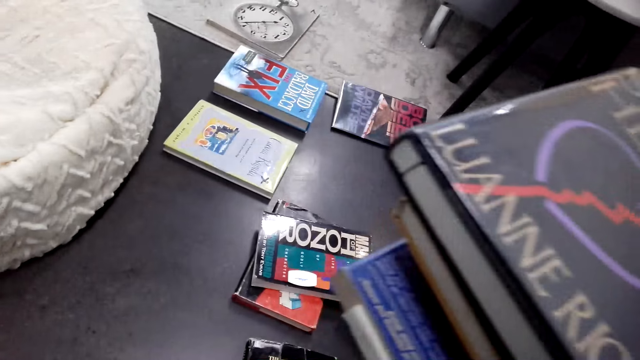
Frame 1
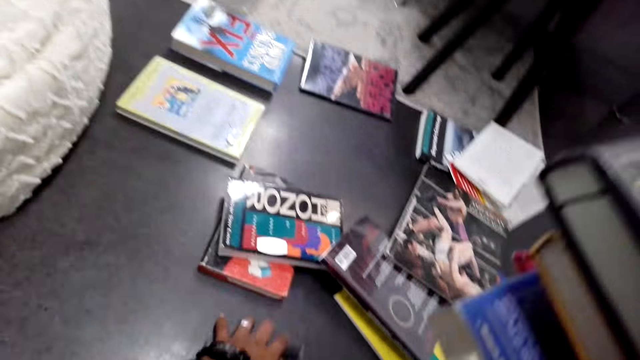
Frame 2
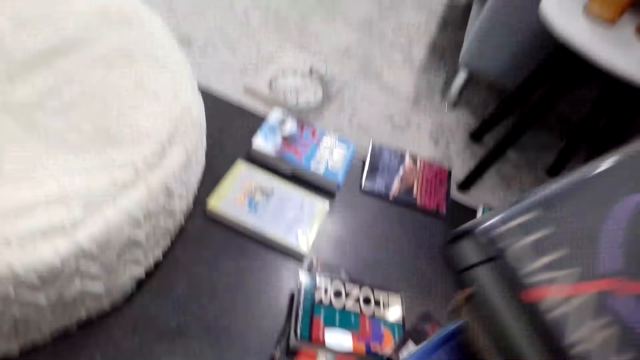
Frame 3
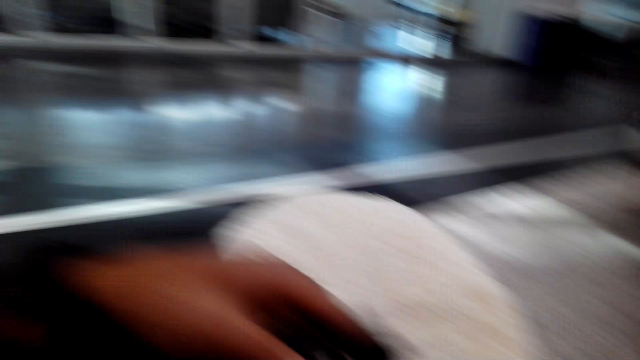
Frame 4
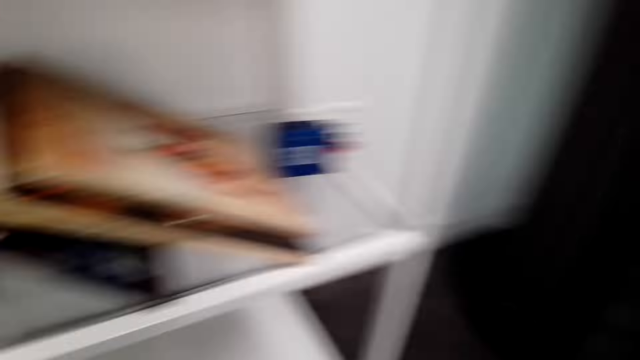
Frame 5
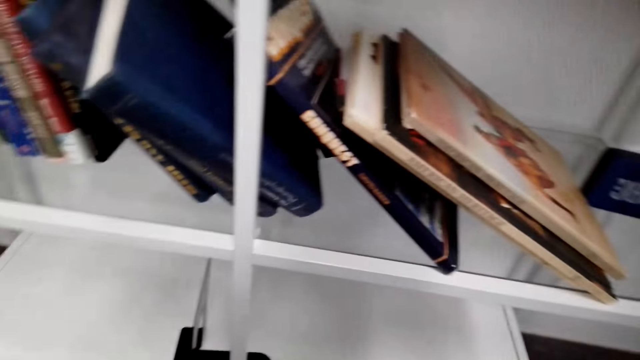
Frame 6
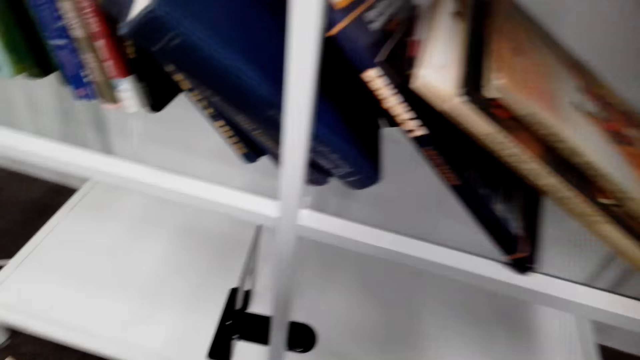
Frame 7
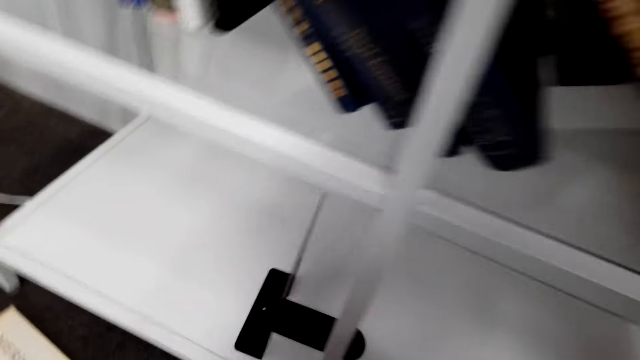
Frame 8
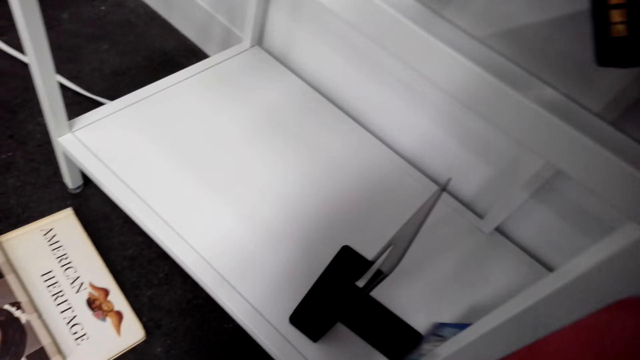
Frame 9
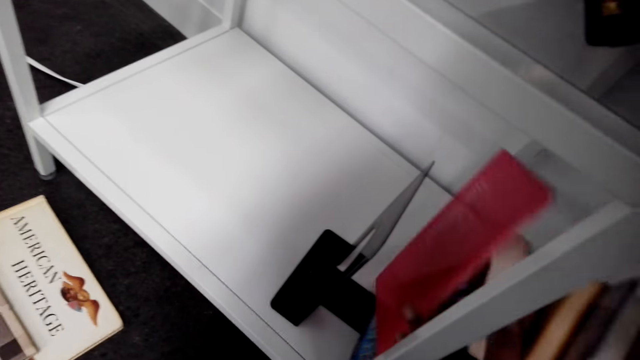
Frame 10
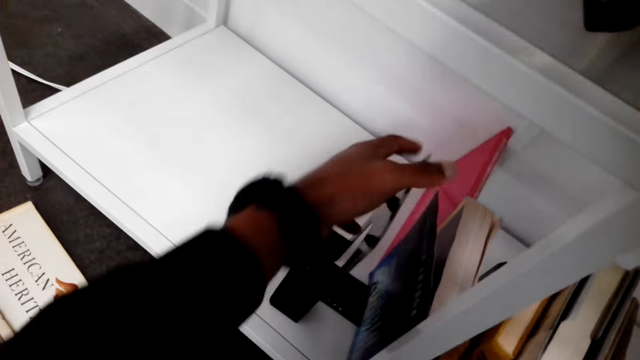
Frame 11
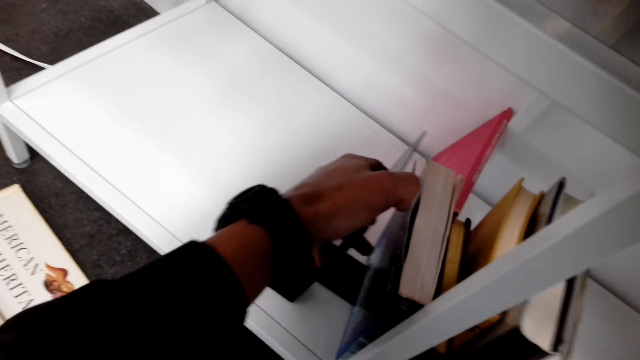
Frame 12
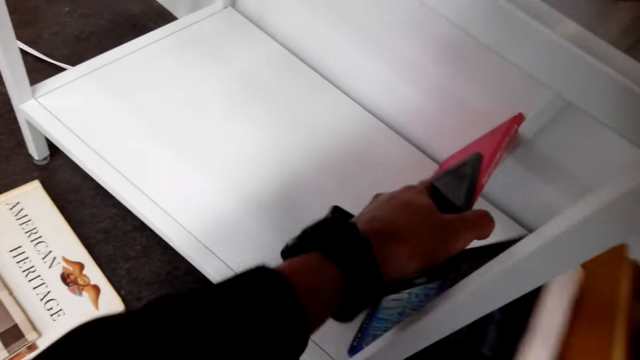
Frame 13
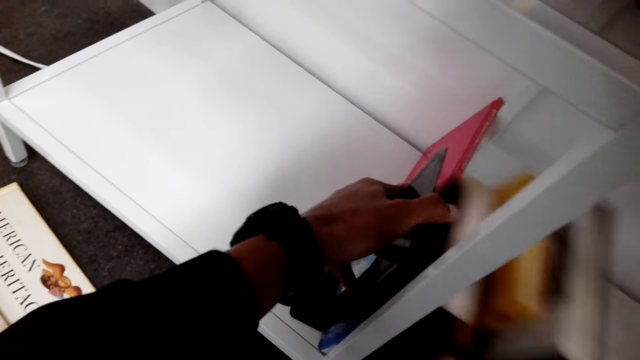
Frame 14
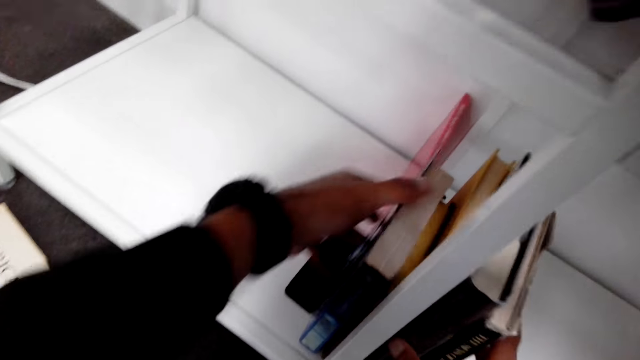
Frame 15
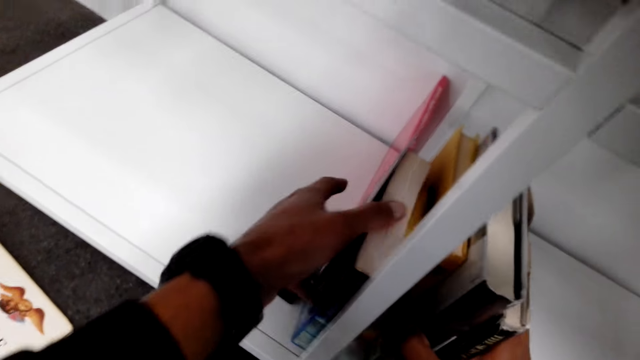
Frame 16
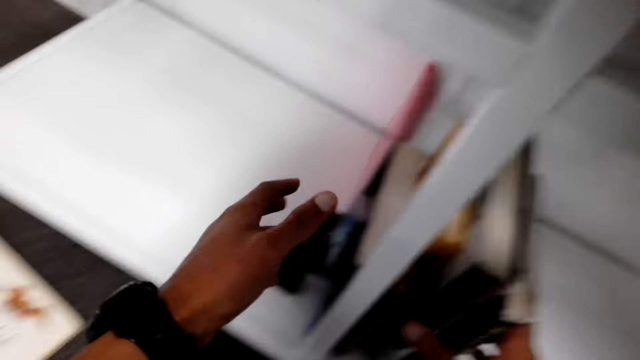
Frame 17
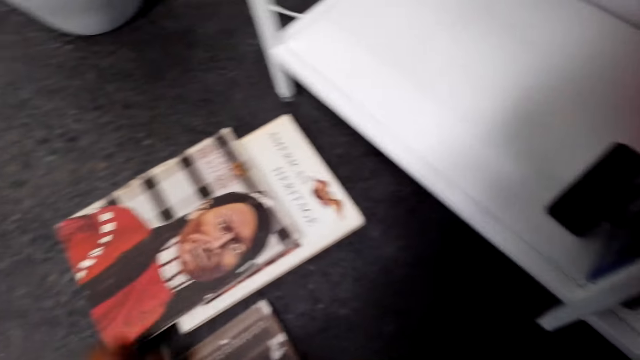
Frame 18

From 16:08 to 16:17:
The camera wearer turns around. They arrange books on a shelf.

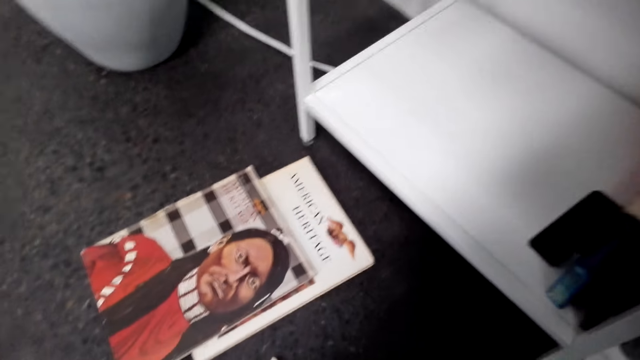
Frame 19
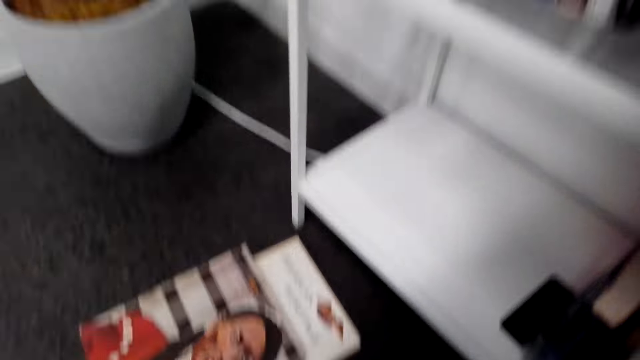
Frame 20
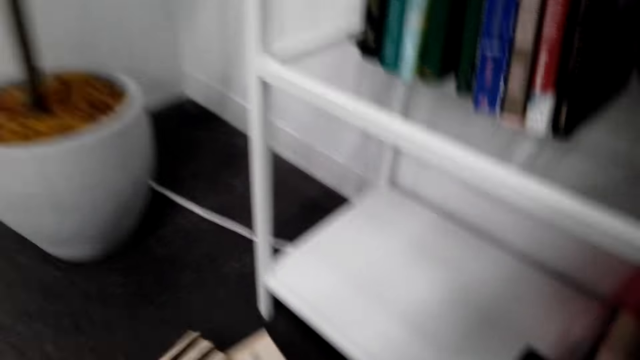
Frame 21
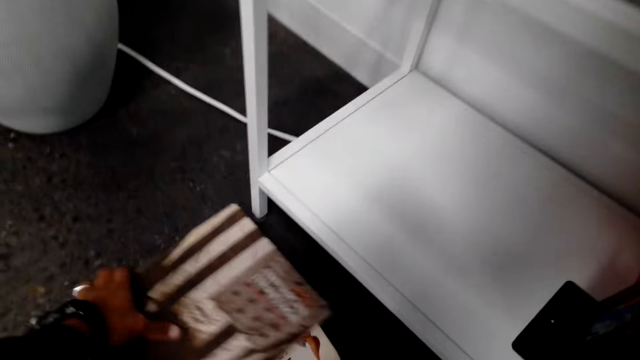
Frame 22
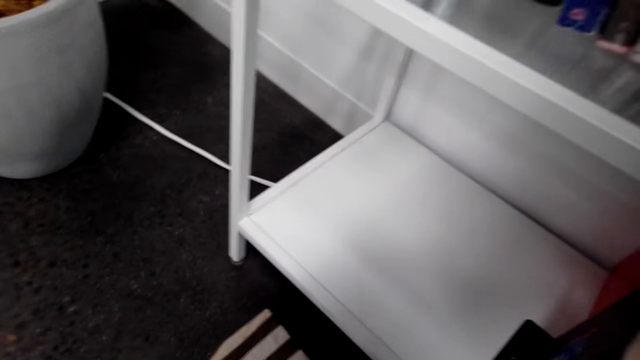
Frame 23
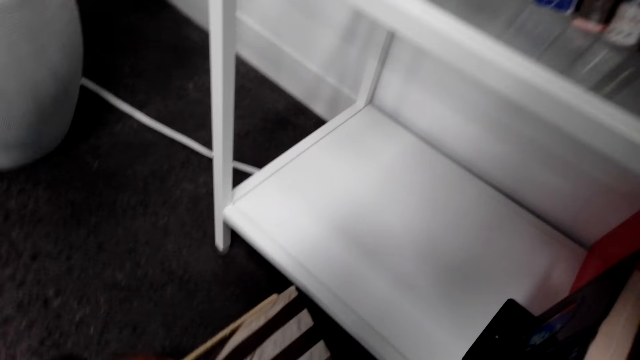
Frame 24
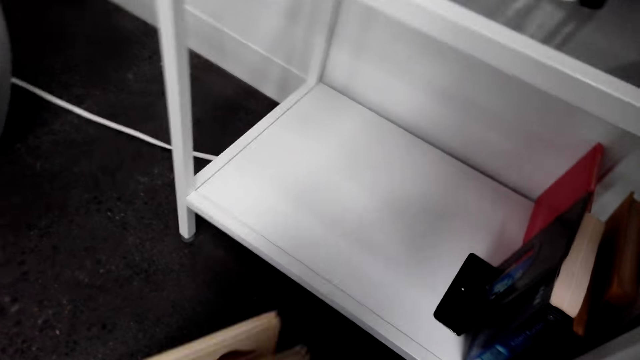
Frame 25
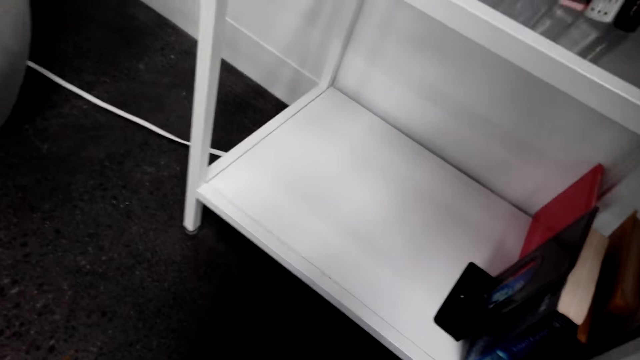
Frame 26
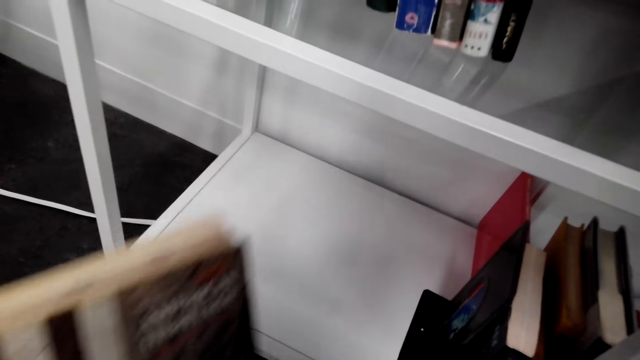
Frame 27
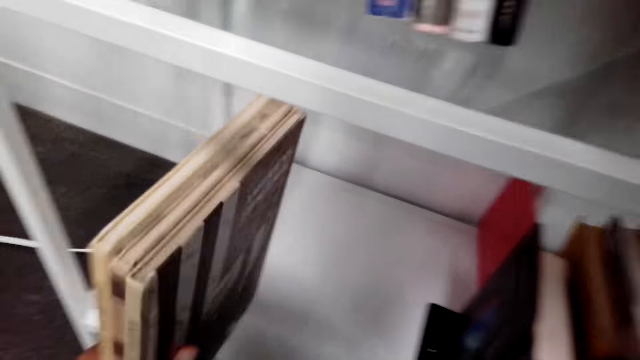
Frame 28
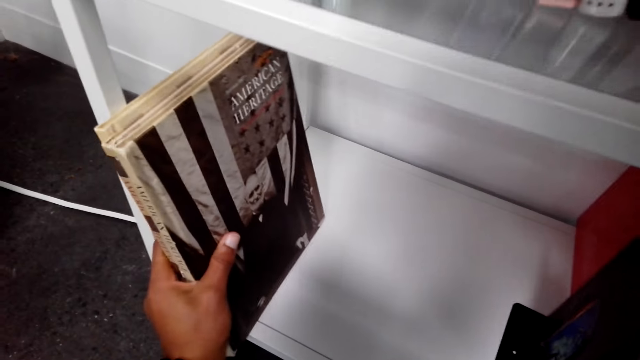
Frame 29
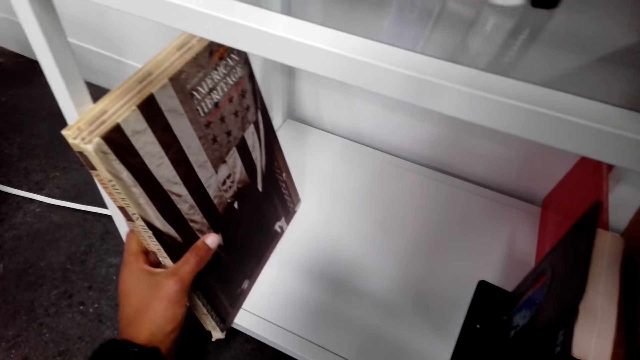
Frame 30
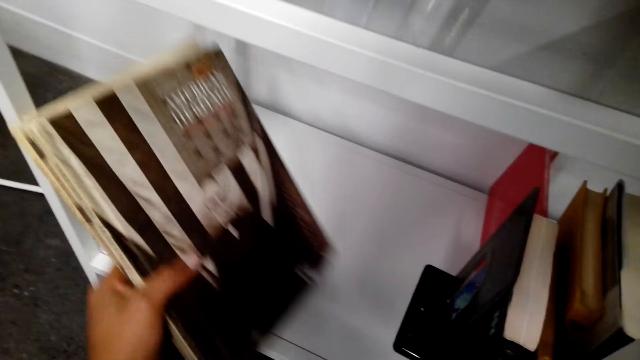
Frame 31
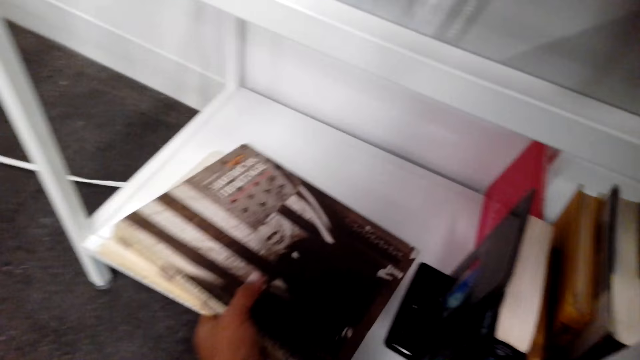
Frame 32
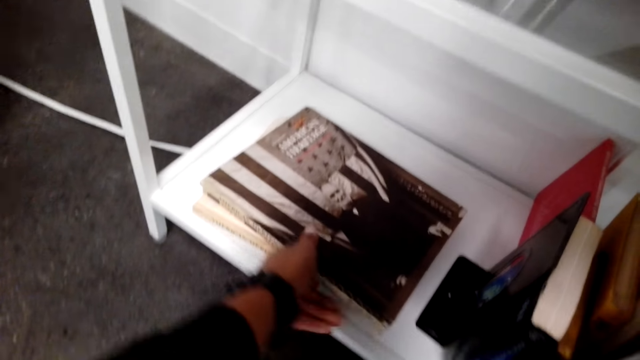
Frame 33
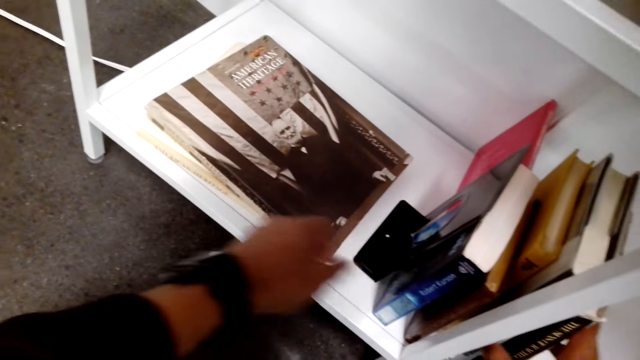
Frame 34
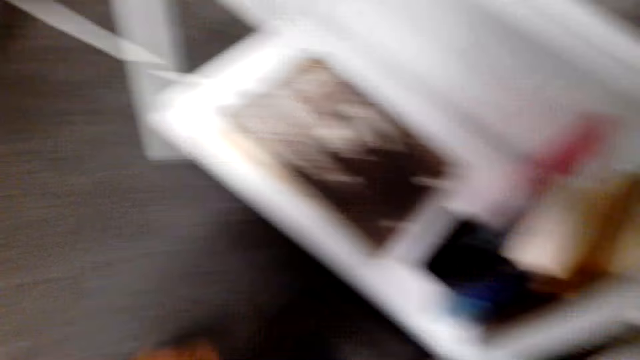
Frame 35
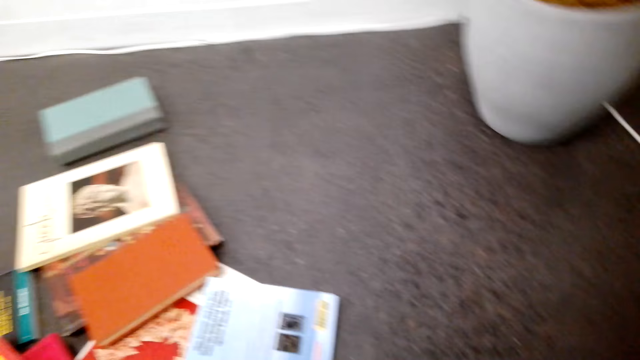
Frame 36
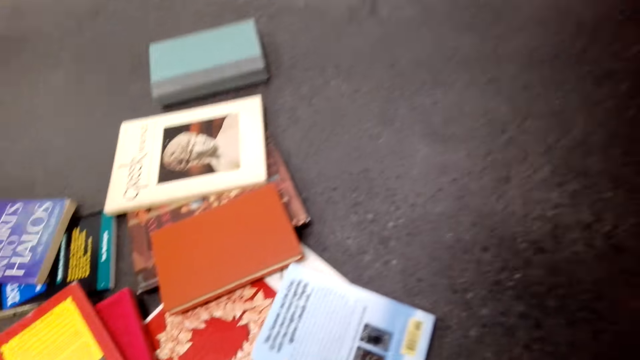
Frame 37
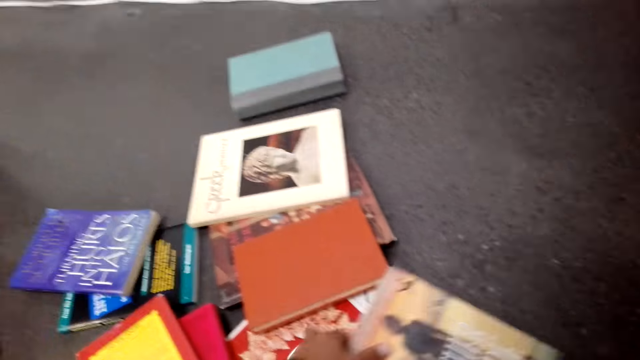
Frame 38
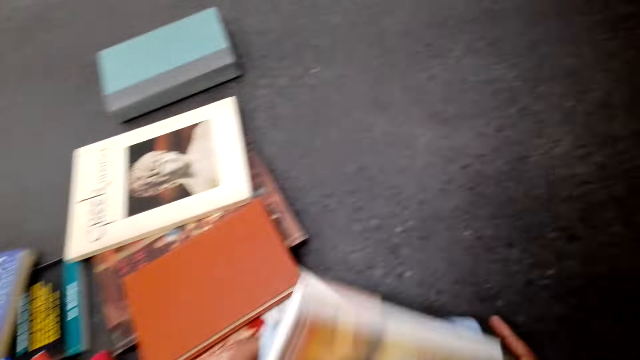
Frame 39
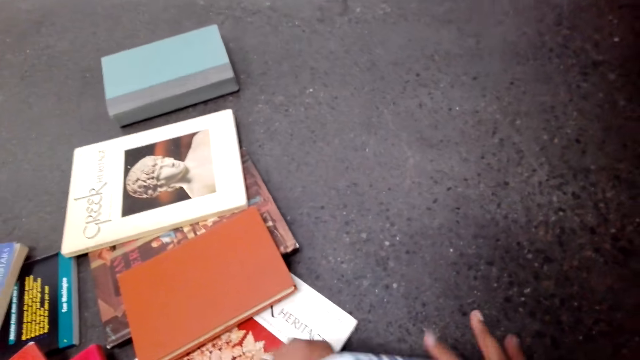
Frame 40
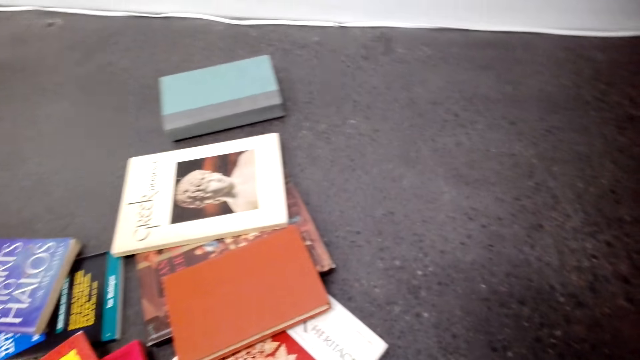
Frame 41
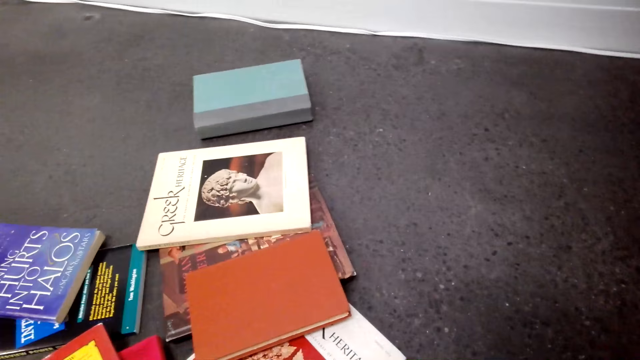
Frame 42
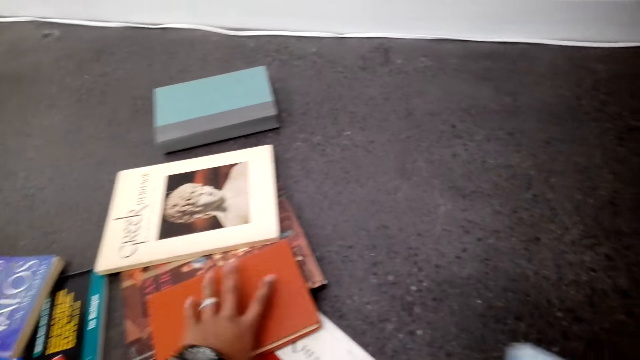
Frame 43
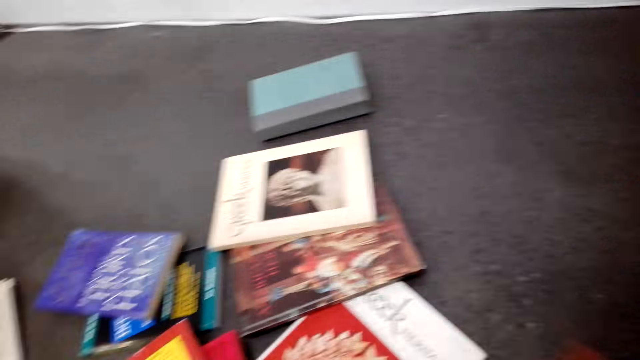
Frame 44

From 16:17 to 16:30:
The camera wearer collects books on the floor. They touch a book. They arrange the books on a shelf. They collect the books on the floor. They touch the book.
